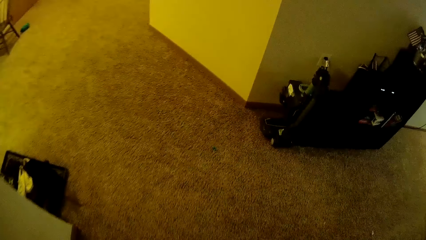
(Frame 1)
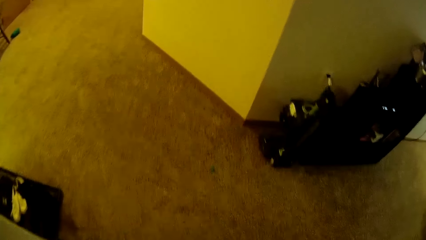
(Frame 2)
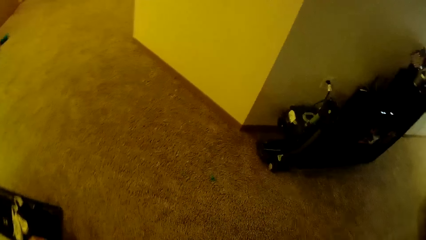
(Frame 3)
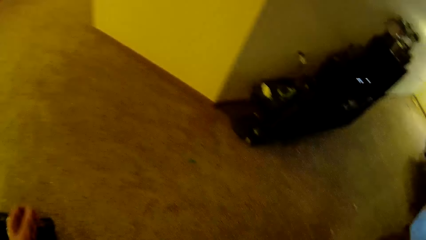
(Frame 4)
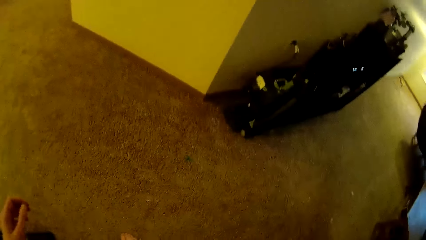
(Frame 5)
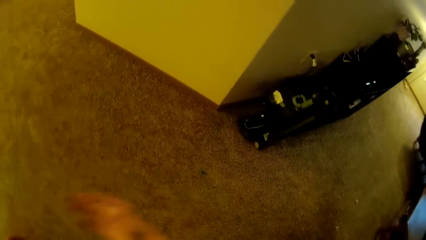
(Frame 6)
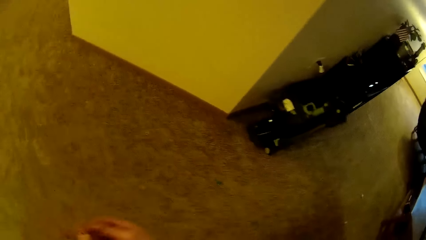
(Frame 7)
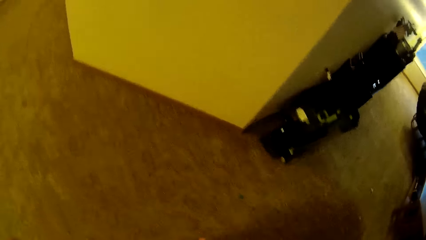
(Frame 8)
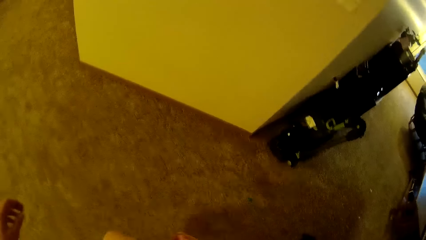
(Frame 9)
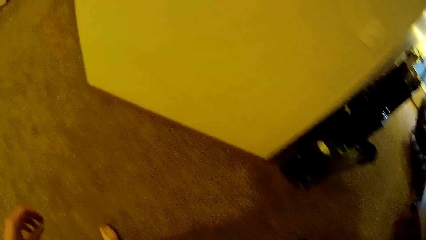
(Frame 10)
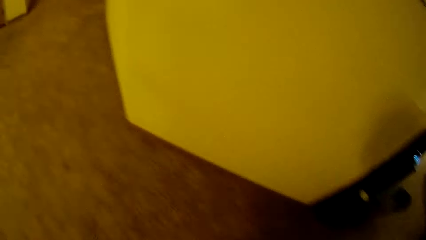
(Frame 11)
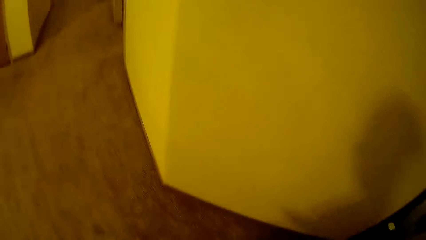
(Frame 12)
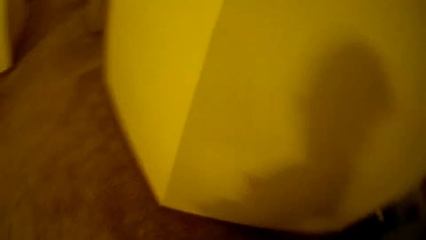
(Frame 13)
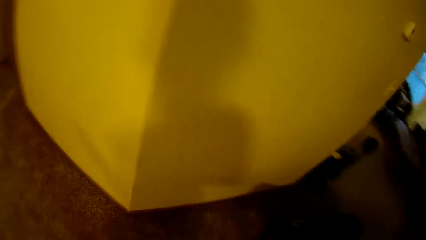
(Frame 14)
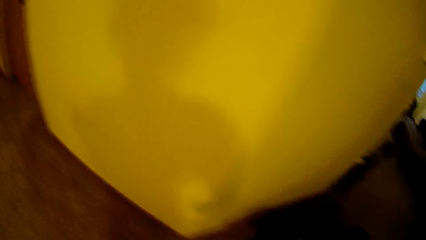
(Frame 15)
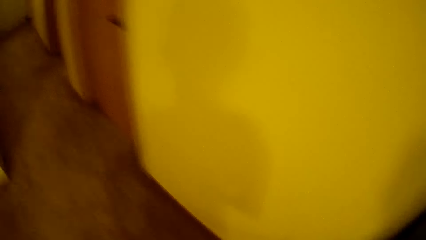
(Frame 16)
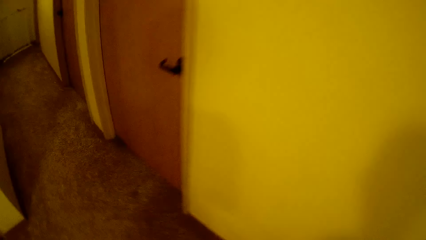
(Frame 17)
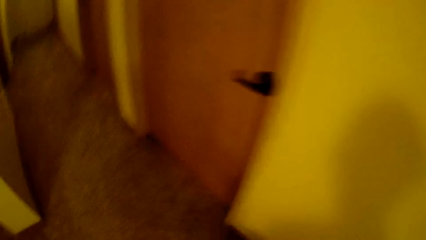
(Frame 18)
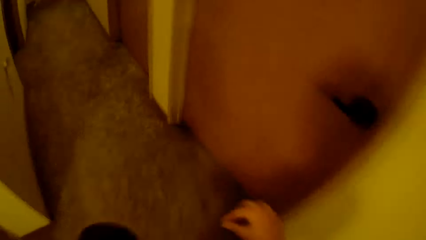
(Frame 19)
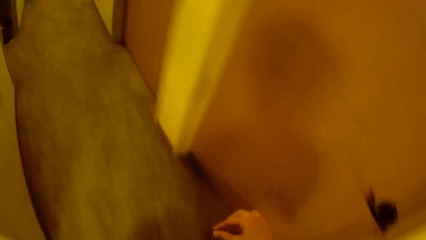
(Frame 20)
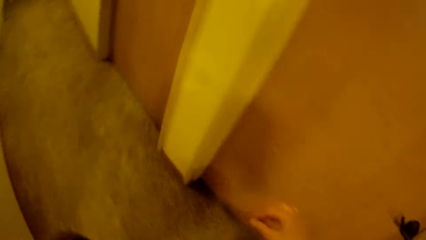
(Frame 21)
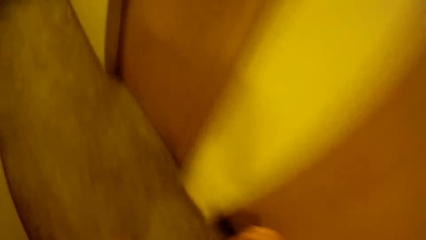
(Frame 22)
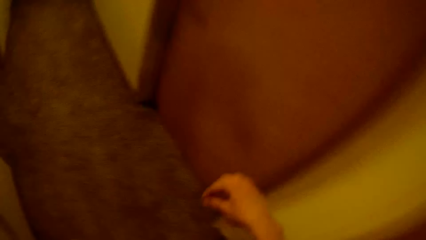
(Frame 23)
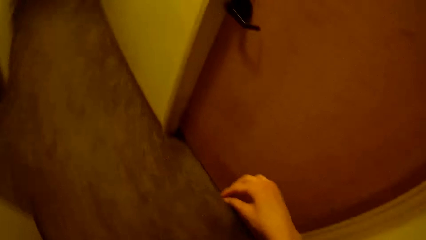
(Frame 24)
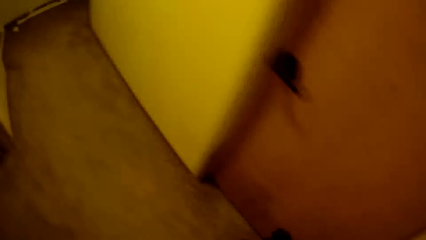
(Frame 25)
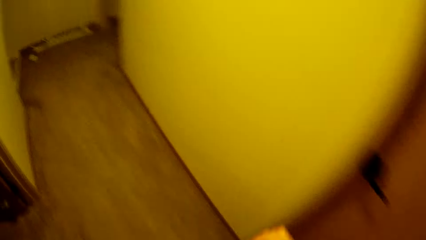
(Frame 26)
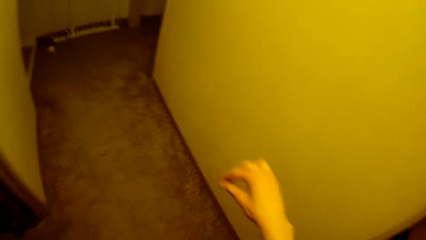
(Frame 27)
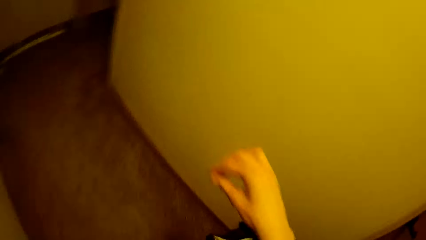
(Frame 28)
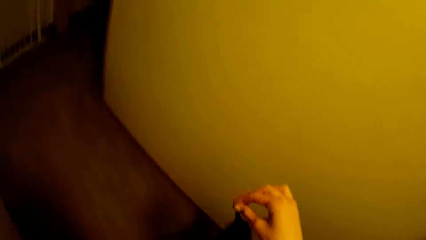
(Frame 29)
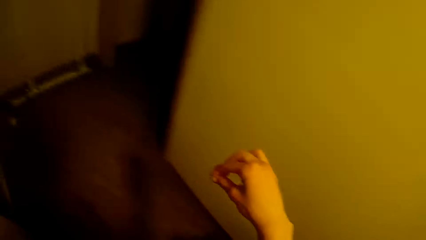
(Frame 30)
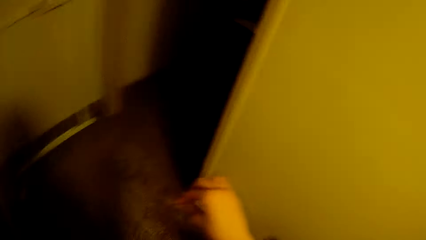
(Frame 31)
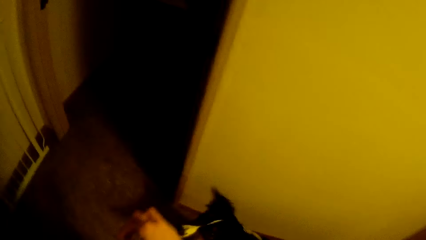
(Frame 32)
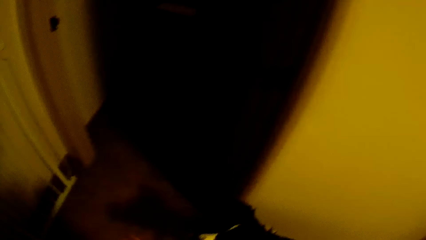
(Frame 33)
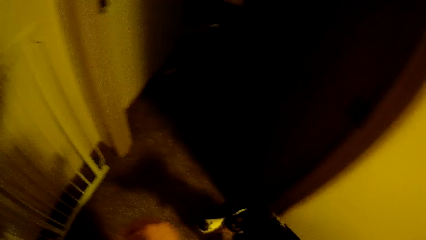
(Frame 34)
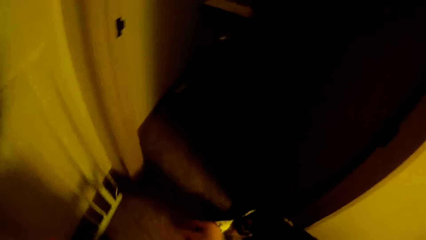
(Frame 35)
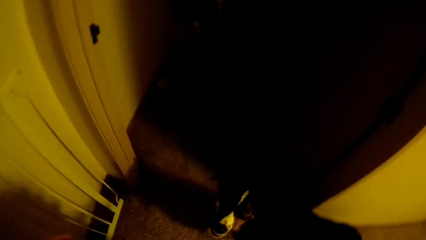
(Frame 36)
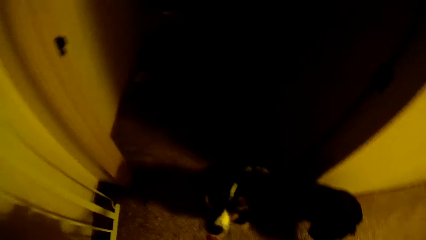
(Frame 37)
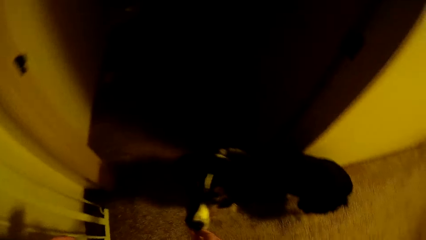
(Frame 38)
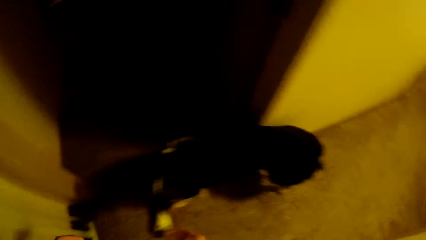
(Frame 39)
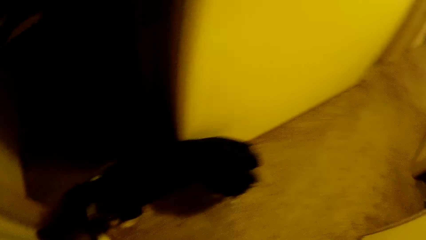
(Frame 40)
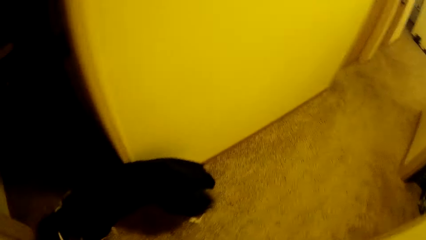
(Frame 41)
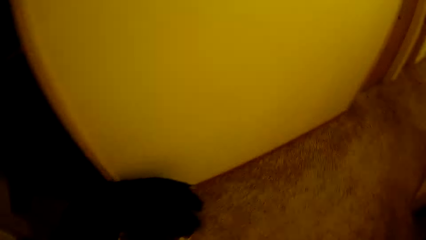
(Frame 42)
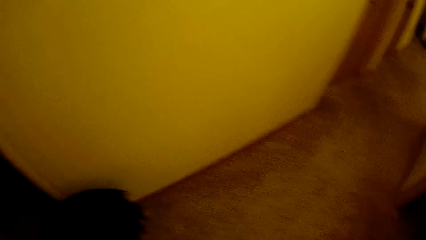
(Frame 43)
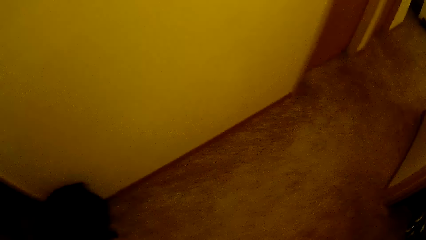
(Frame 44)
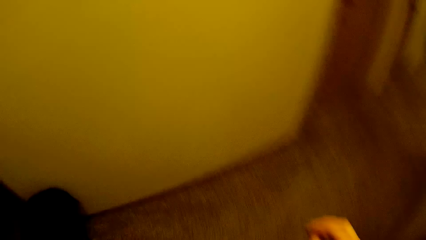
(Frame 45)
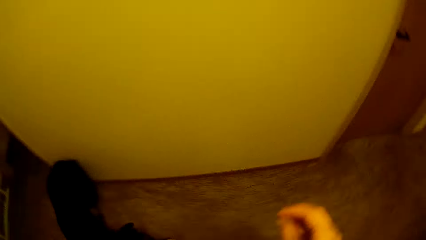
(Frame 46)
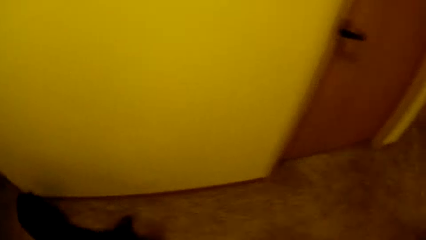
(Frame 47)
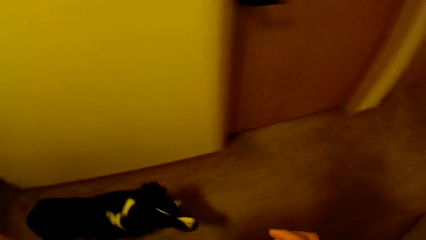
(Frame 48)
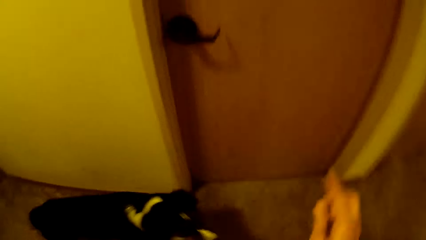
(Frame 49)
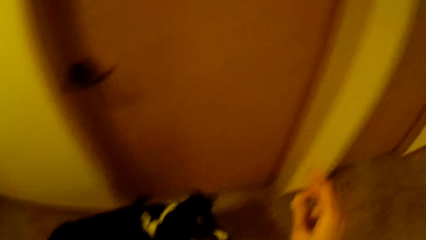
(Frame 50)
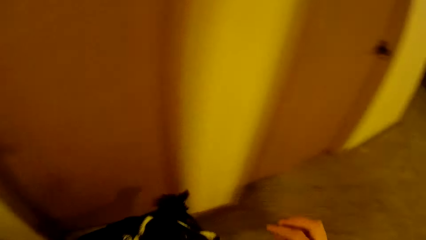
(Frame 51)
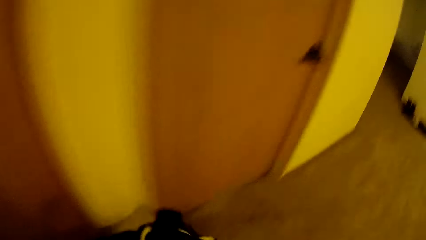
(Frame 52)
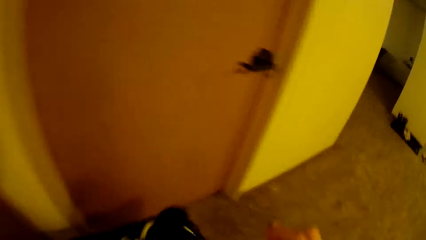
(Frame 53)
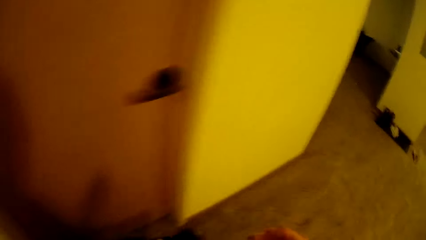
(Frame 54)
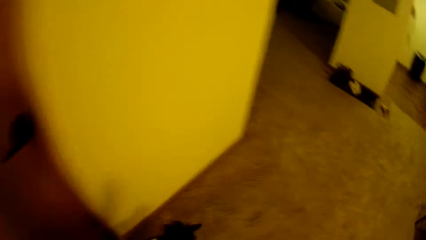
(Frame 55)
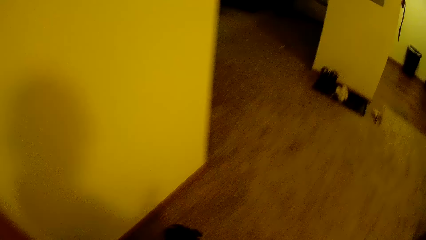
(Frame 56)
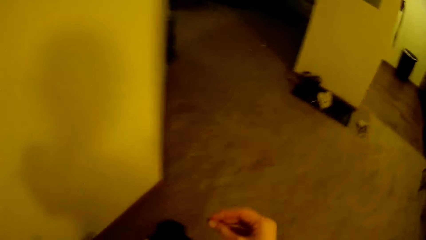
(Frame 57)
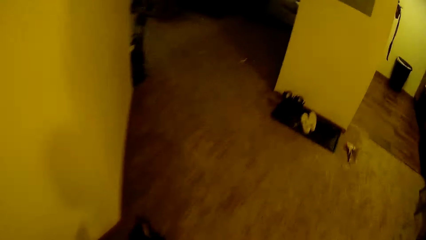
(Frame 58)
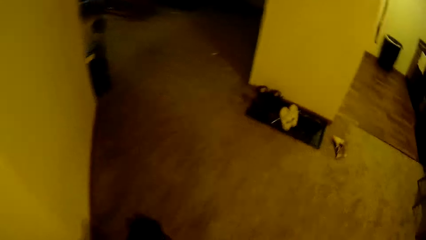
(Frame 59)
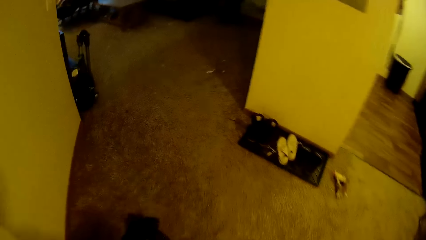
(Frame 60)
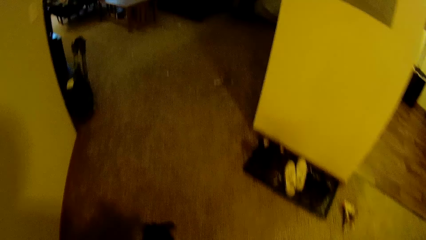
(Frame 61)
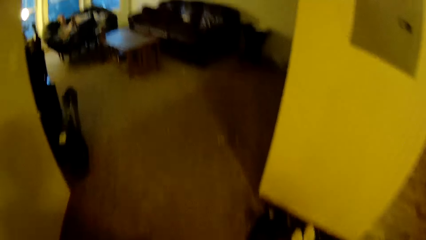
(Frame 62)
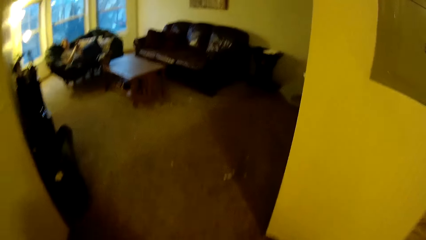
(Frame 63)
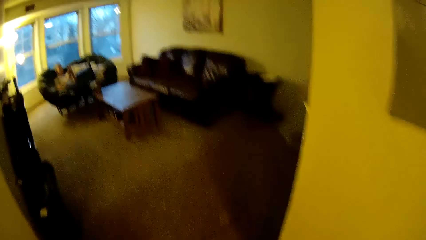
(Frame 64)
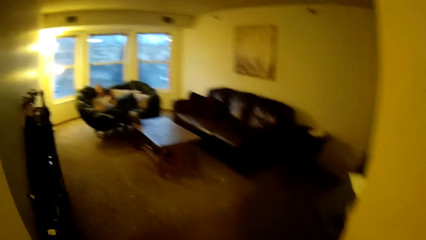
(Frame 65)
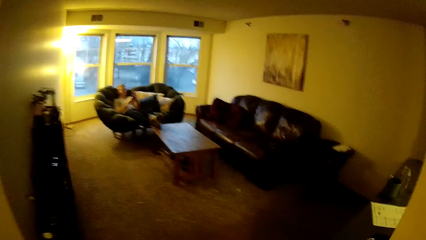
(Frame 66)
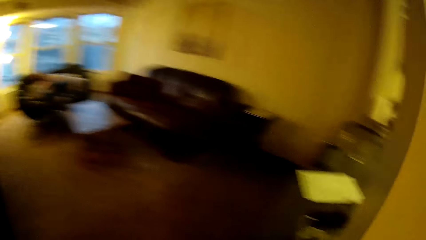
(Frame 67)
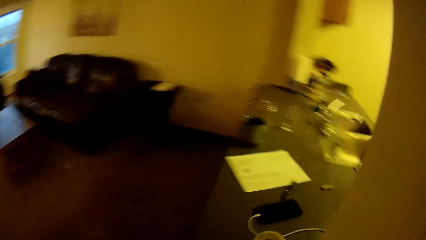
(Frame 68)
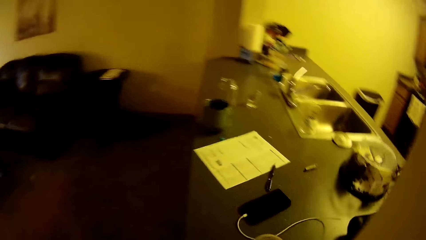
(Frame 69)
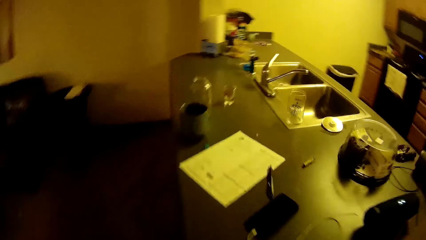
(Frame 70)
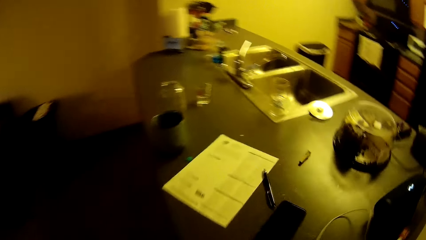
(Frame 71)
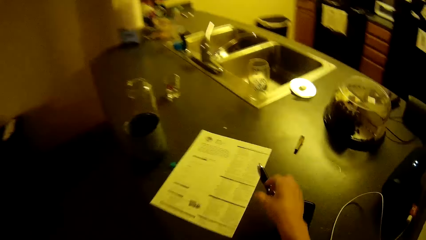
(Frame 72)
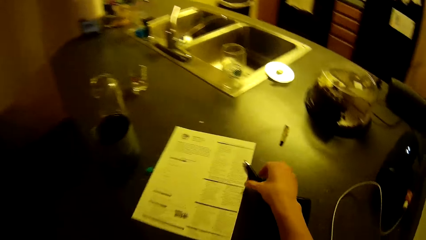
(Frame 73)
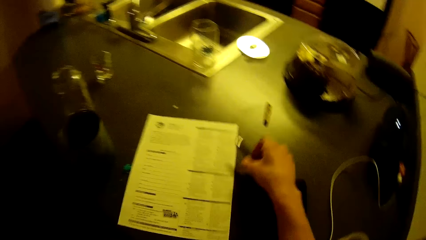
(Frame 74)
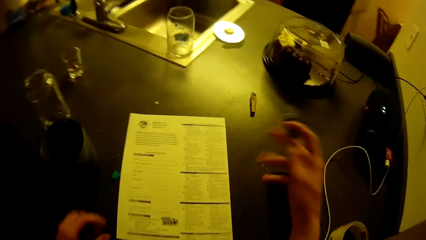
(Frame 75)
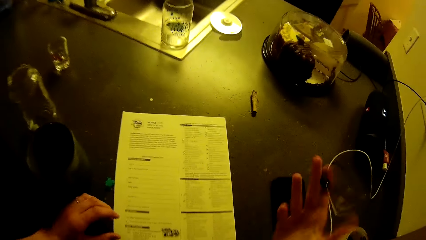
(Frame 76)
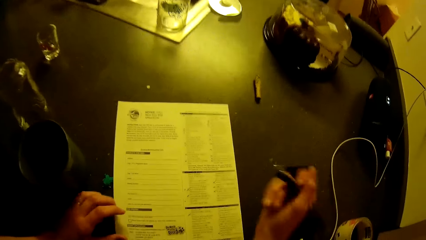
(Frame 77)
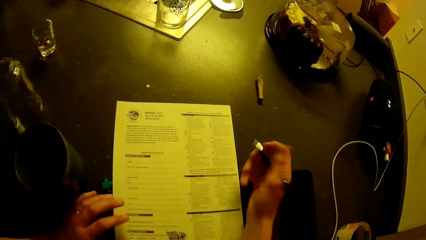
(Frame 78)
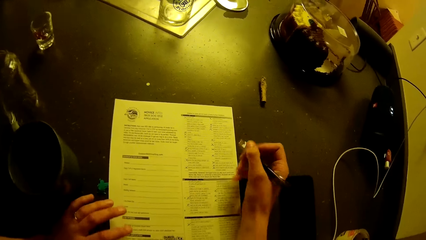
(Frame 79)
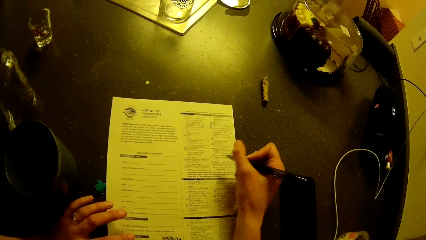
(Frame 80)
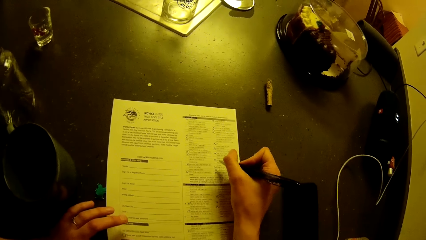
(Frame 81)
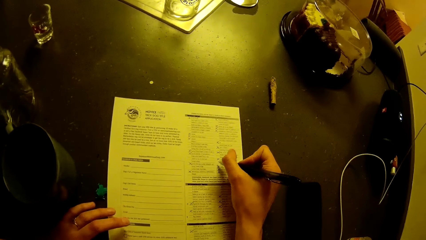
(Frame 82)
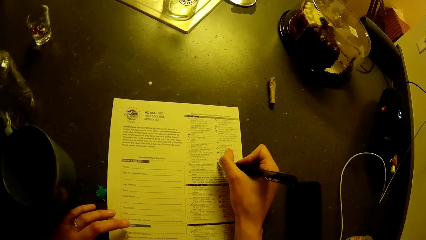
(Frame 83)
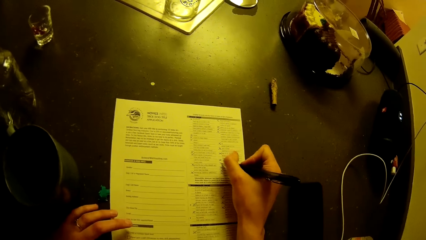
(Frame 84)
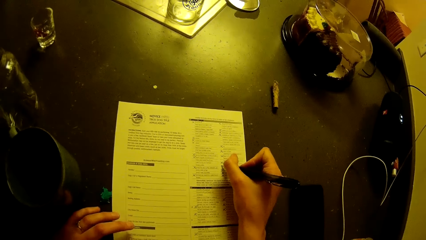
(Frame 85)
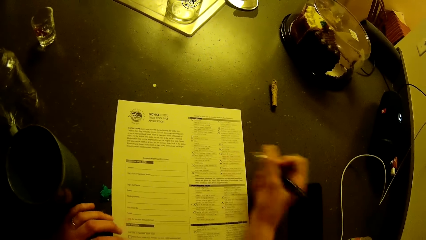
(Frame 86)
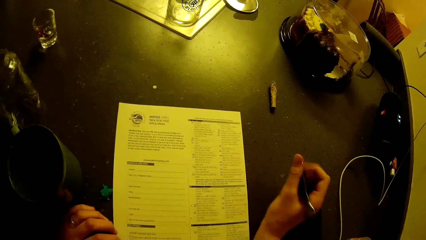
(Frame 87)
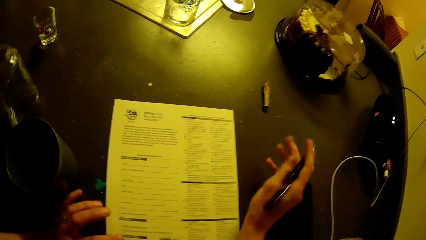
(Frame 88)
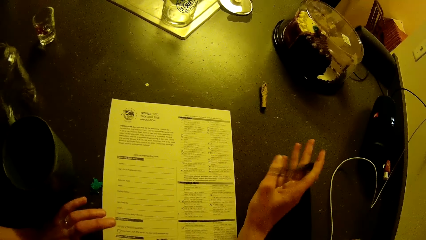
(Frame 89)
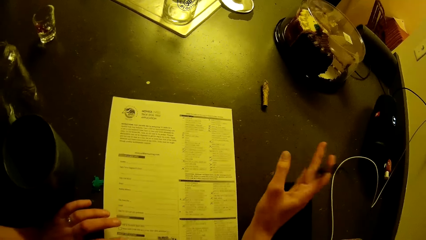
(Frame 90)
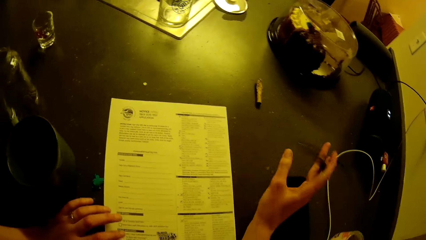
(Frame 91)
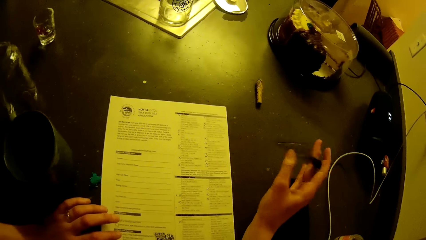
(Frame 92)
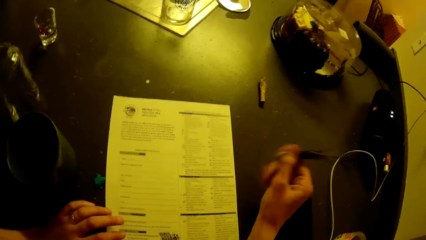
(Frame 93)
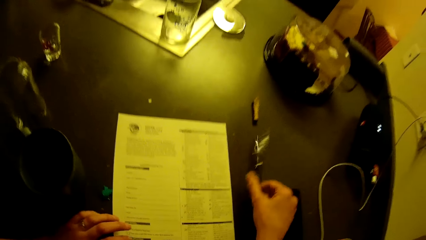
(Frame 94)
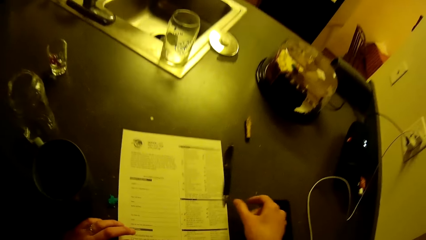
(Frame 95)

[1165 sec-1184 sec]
The camera wearer walks across the room. He trains the dog. He picks up the pen on the table with his right hand. He fills the application checklist on the table with the pen in his right hand. He plays with the pen in his hand.
